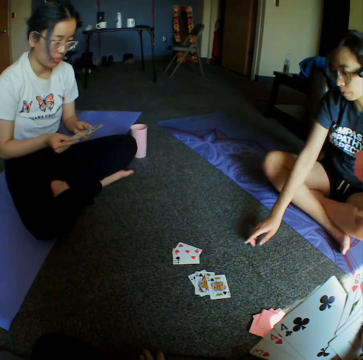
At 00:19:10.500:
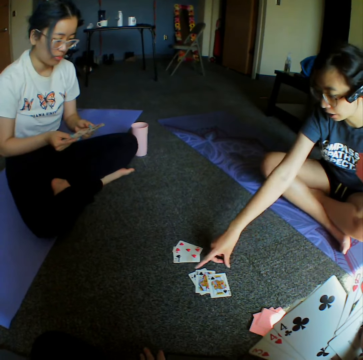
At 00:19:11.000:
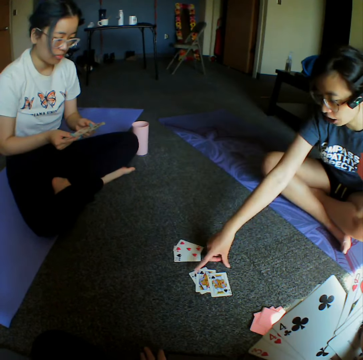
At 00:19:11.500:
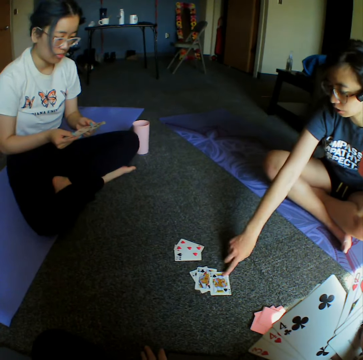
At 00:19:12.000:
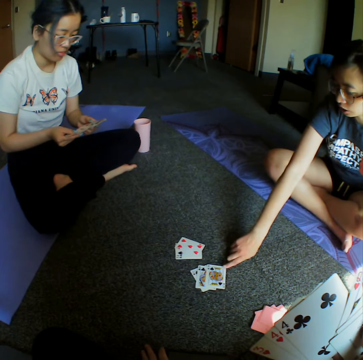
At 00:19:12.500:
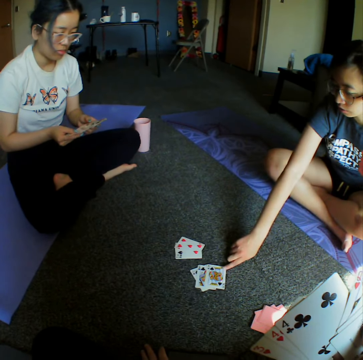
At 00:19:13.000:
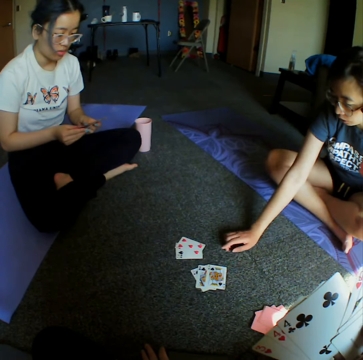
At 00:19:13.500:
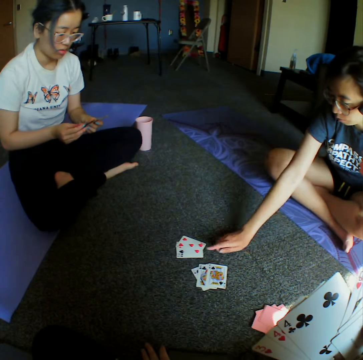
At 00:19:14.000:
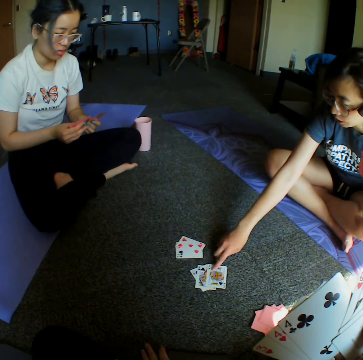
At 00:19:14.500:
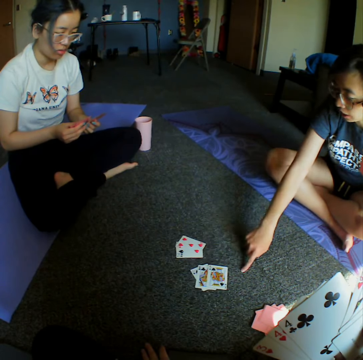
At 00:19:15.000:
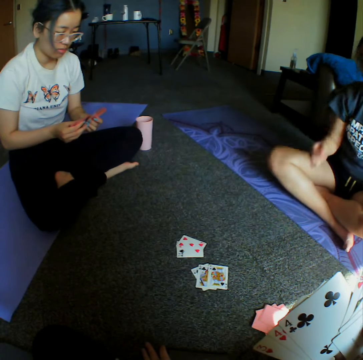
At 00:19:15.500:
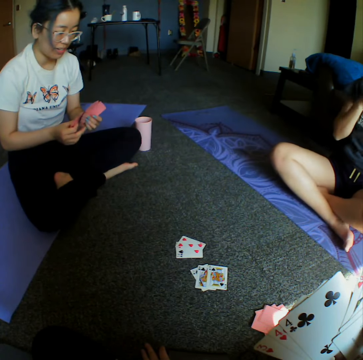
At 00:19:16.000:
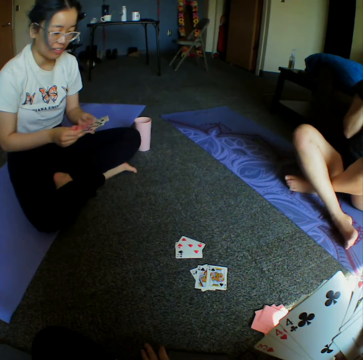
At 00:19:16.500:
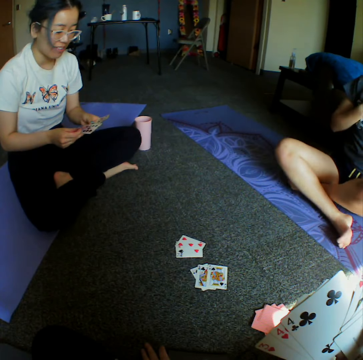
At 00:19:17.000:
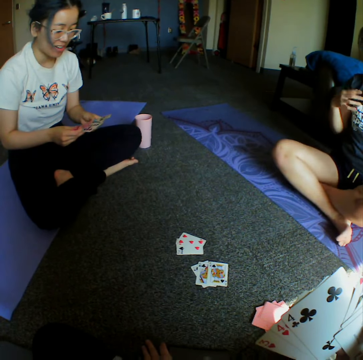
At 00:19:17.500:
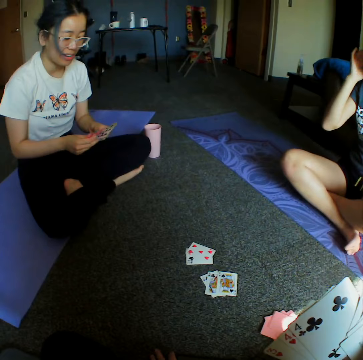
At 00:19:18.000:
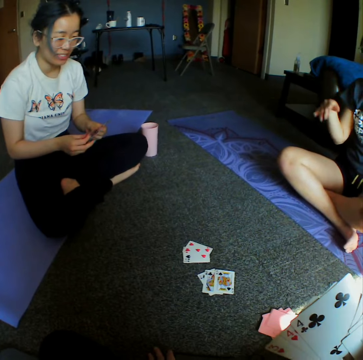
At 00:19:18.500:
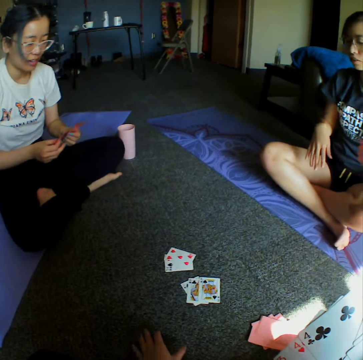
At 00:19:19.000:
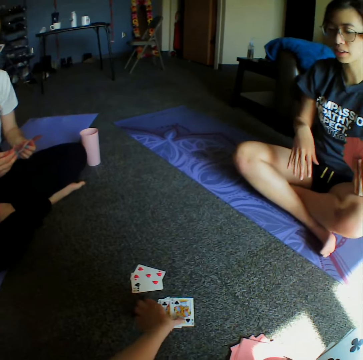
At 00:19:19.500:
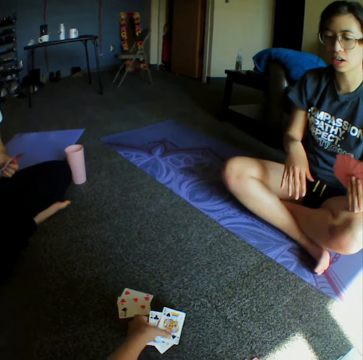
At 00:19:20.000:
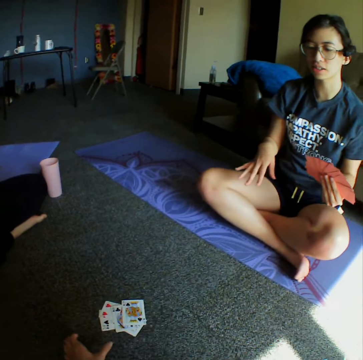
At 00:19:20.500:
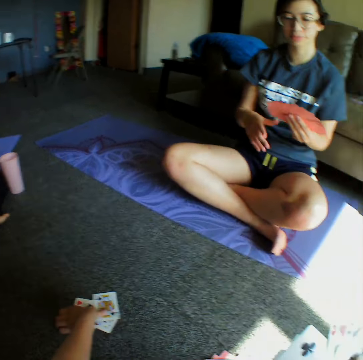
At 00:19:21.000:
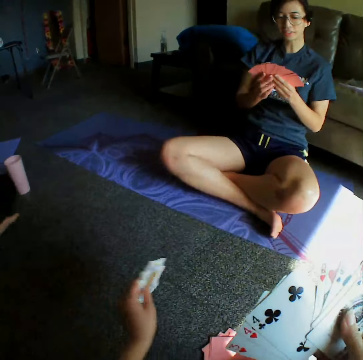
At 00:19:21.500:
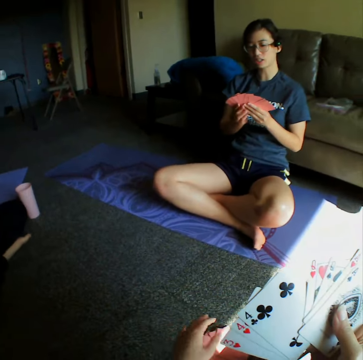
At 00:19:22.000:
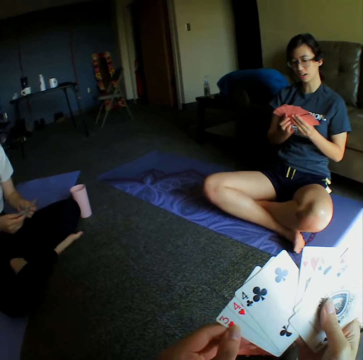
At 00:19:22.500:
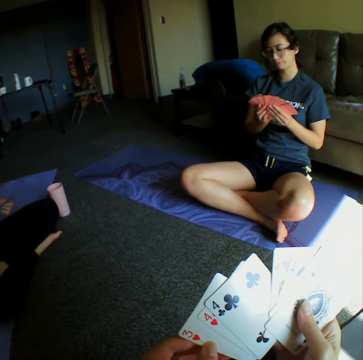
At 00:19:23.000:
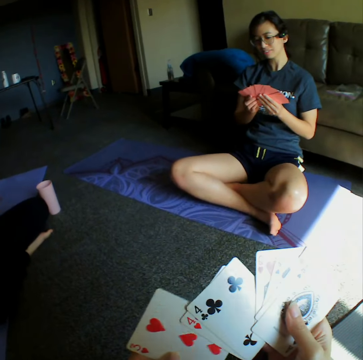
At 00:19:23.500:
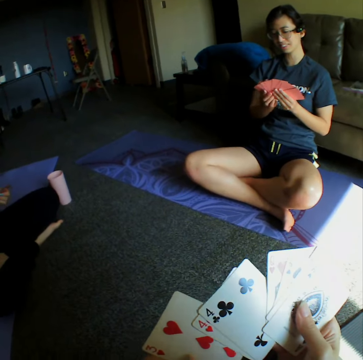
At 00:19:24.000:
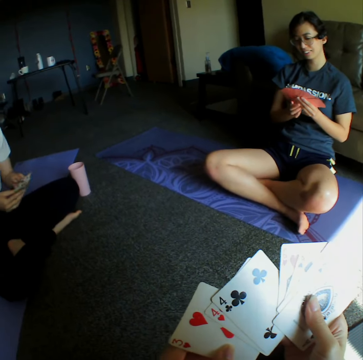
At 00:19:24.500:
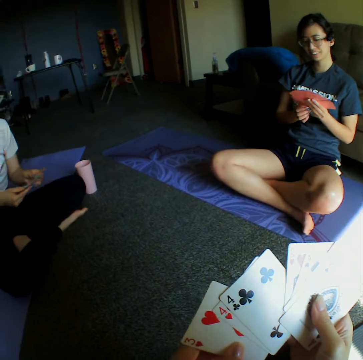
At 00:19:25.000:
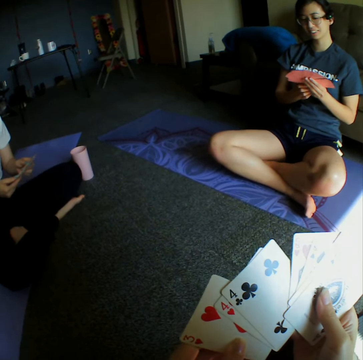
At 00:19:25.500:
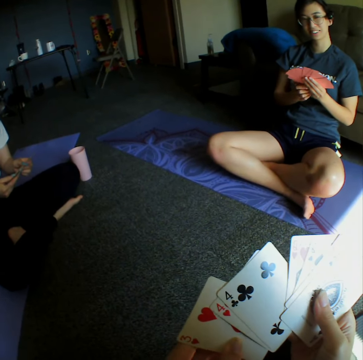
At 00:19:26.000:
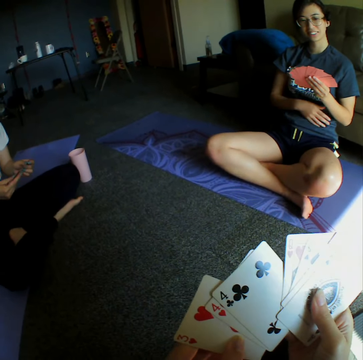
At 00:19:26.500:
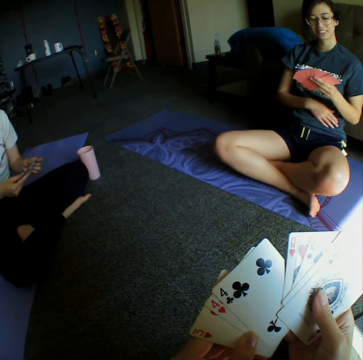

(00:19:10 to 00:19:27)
A woman demonstrates something to another woman and the camera wearer. The first woman converses with the camera wearer. The camera wearer collects all the cards together from the floor. They place the cards on the floor. They hold the cards.

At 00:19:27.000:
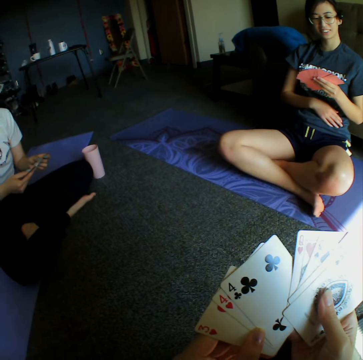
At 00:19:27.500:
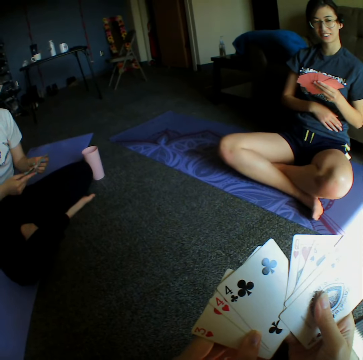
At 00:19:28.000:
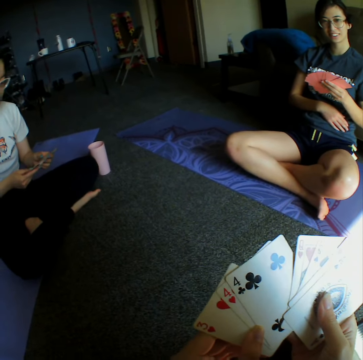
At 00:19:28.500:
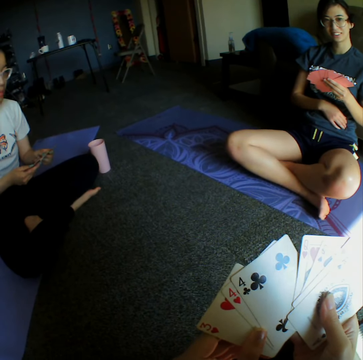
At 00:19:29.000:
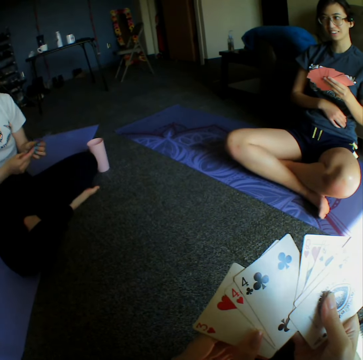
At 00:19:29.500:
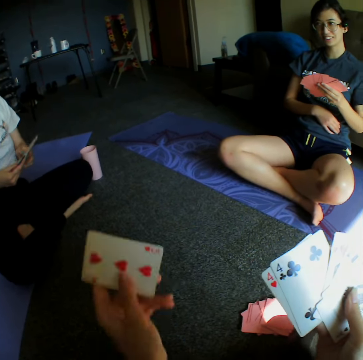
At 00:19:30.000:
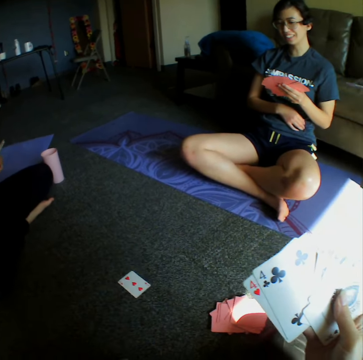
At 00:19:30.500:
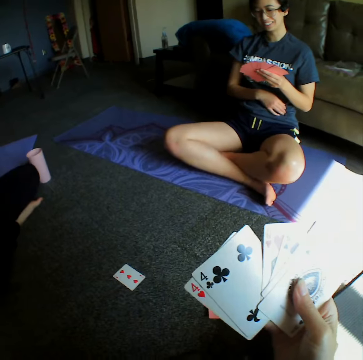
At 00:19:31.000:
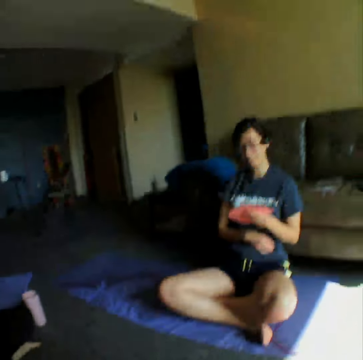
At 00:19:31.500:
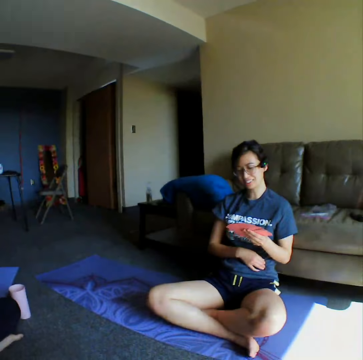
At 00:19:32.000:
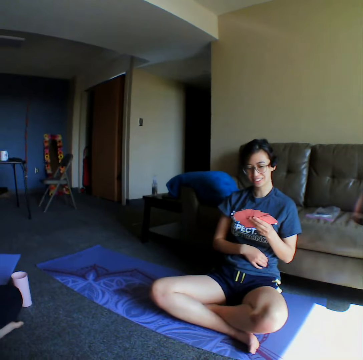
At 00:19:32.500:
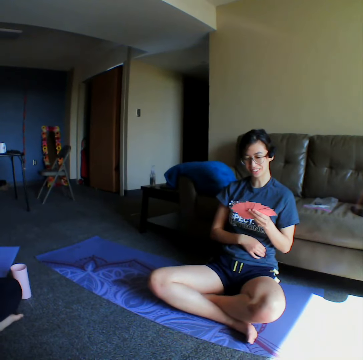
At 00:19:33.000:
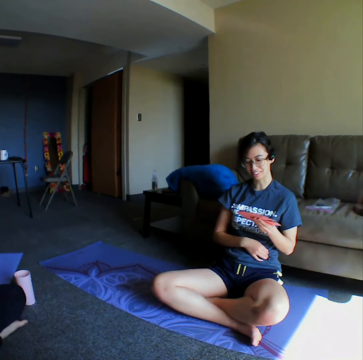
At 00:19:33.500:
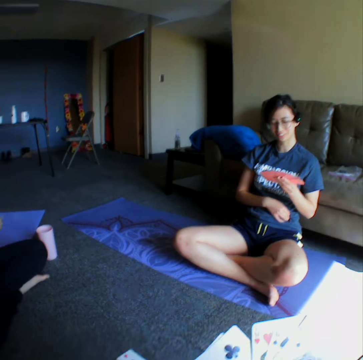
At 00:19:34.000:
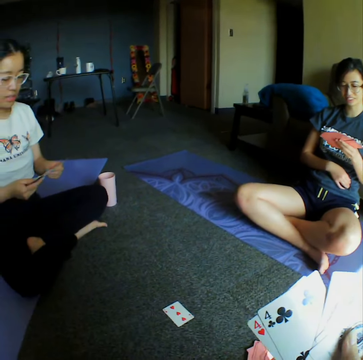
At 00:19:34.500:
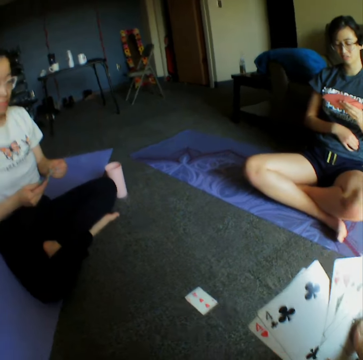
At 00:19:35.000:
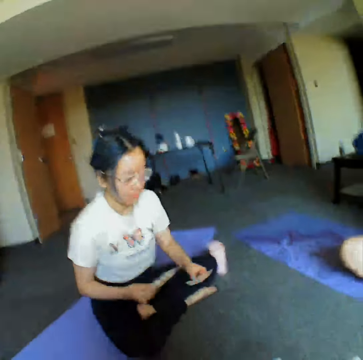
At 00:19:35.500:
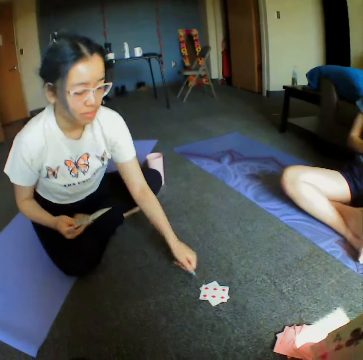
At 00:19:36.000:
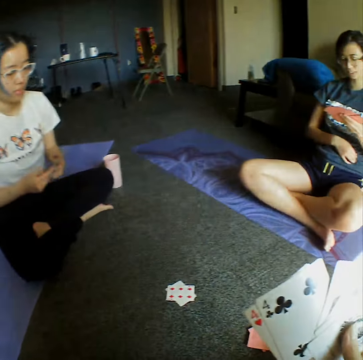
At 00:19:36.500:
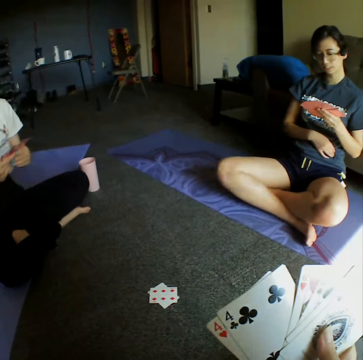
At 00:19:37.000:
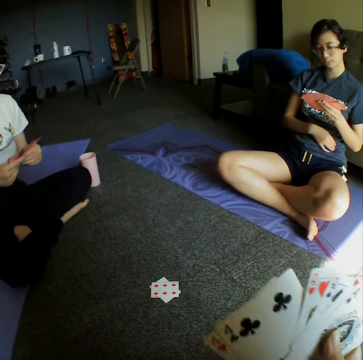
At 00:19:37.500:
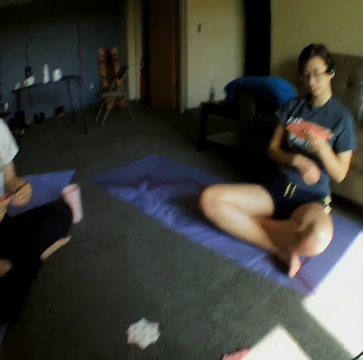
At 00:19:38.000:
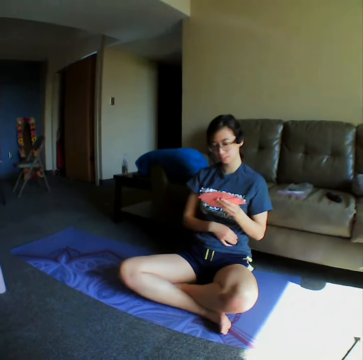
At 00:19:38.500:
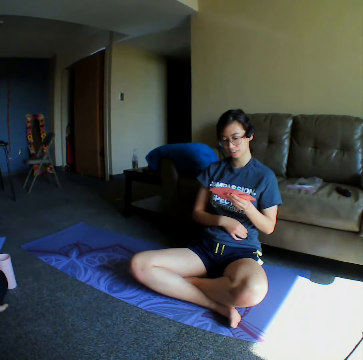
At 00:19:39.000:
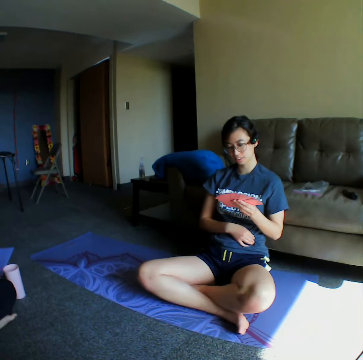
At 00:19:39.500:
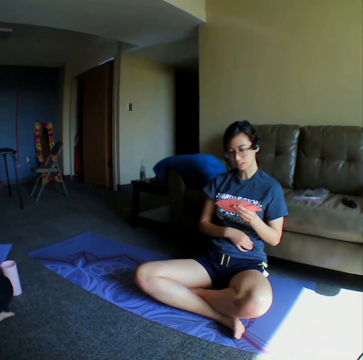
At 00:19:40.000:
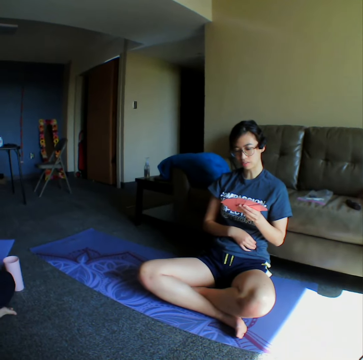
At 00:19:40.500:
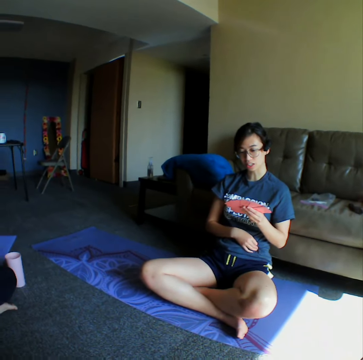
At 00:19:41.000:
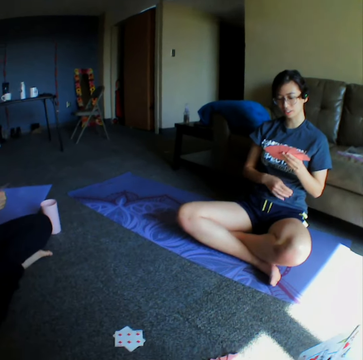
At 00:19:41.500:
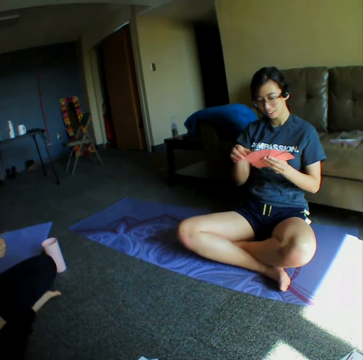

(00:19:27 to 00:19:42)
The camera wearer places the cards on the floor. They throw the cards on the floor. They look around the room. A woman places a card on the floor. The woman throws the card on the floor. The camera wearer looks around the house.

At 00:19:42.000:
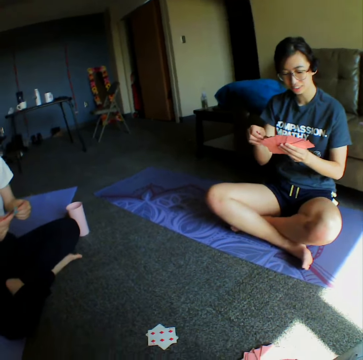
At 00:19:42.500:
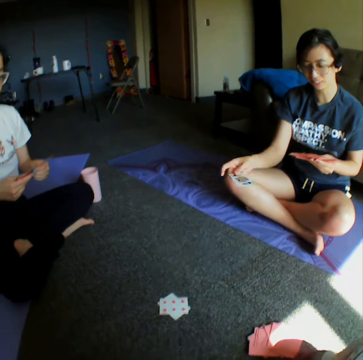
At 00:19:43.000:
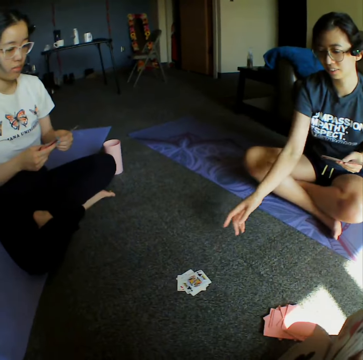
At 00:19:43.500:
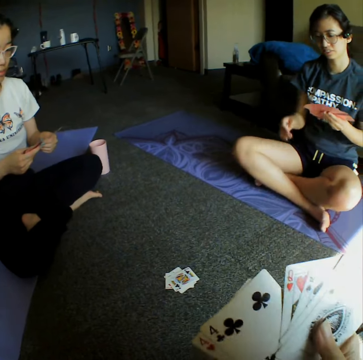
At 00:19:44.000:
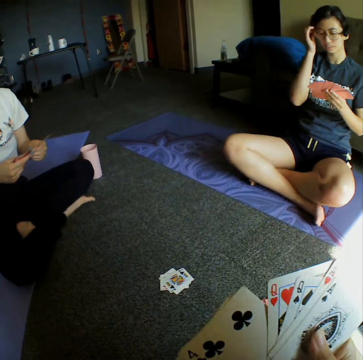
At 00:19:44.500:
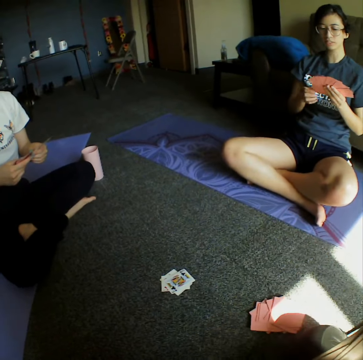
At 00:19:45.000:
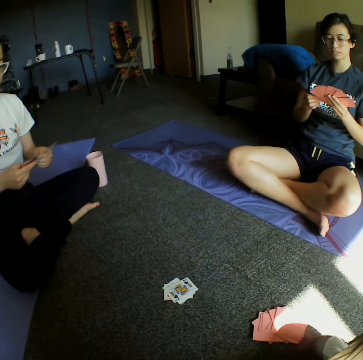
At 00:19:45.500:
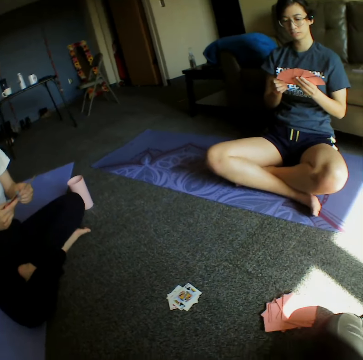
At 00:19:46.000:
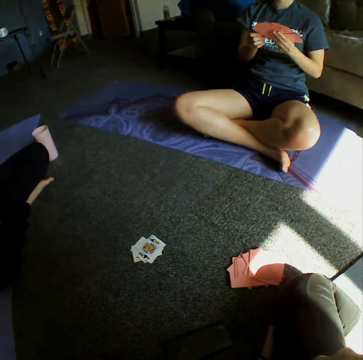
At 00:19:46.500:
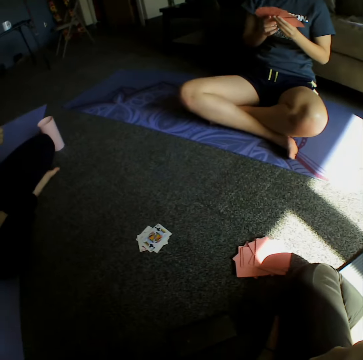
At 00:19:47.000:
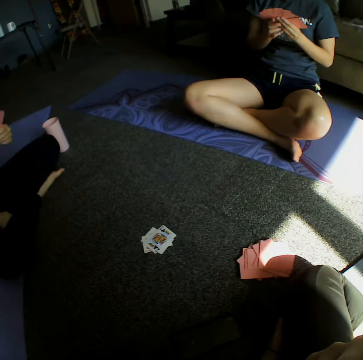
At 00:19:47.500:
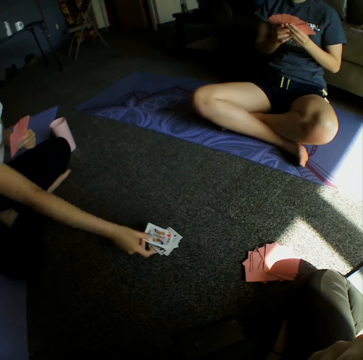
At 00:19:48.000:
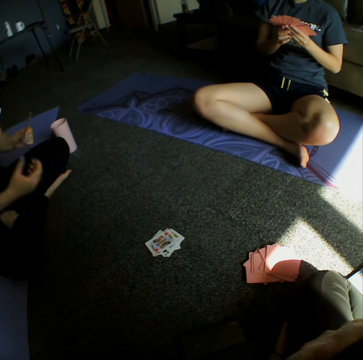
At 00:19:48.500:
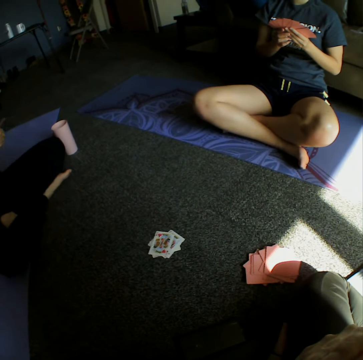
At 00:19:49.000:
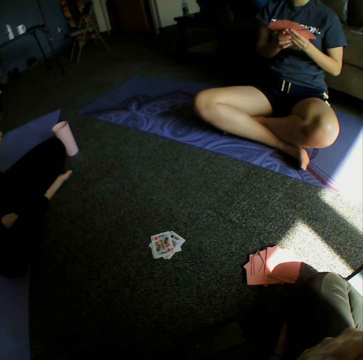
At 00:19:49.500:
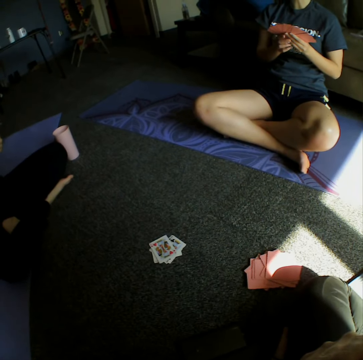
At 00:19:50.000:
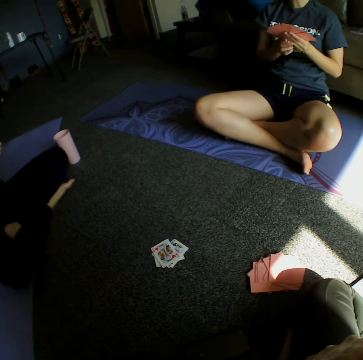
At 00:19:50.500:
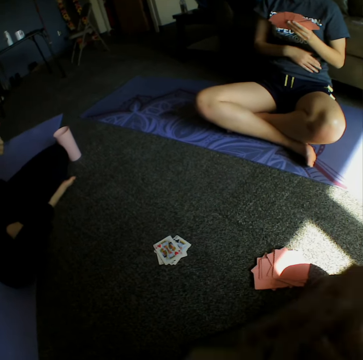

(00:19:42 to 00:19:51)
A woman throws a card on the floor. The woman places the card on the floor. The camera wearer looks at the cards. Another woman throws a card on the floor. The other woman places the card on the floor.
